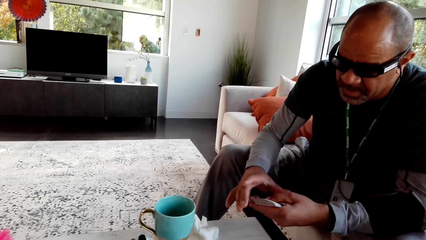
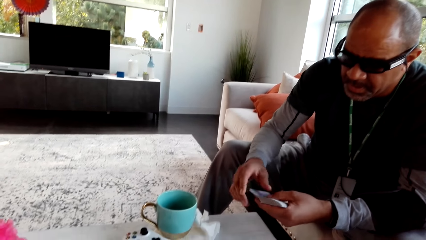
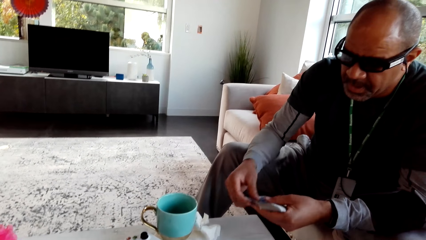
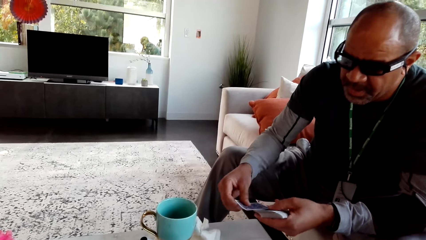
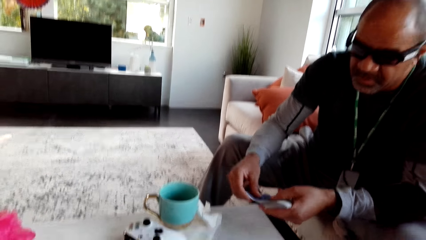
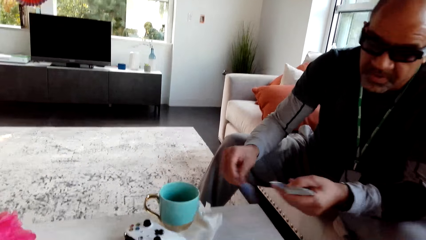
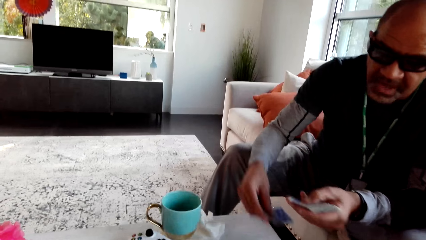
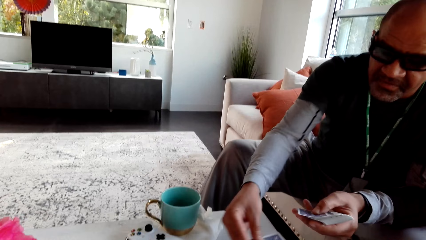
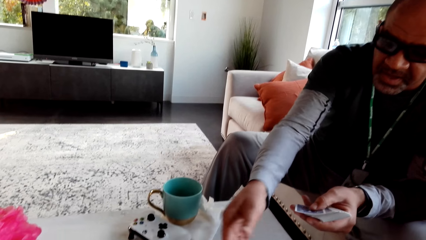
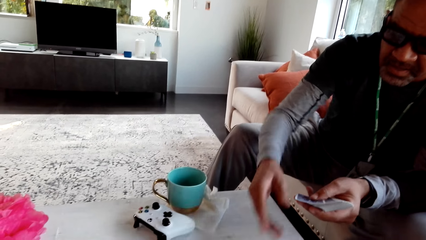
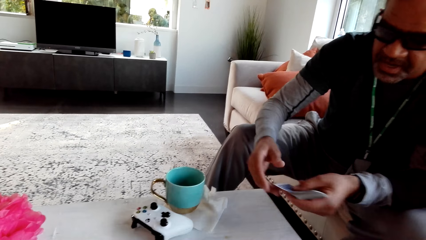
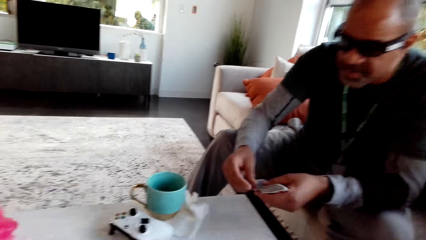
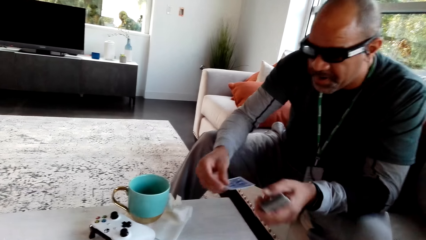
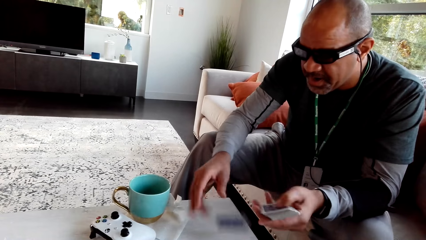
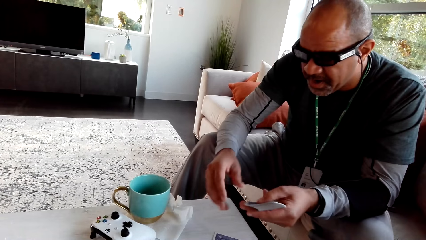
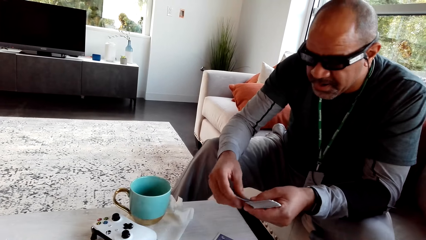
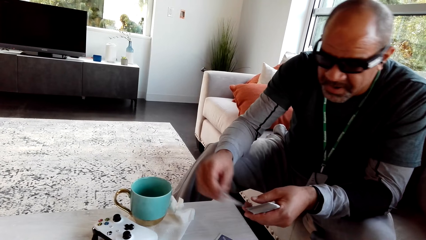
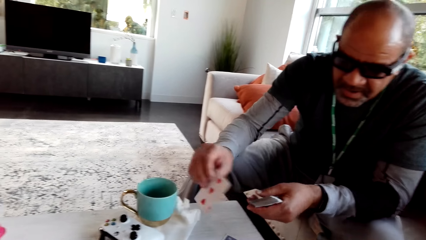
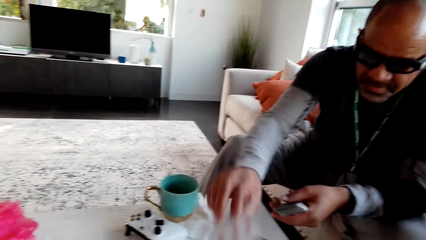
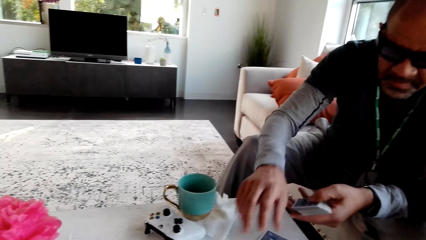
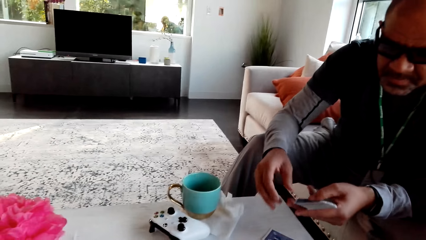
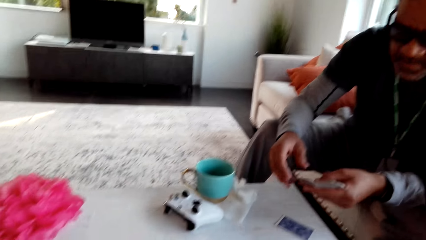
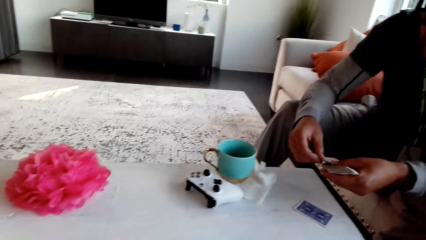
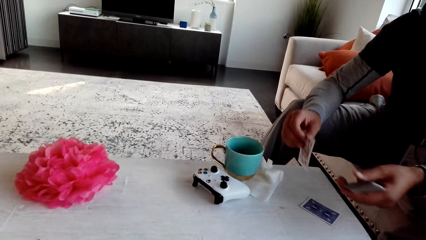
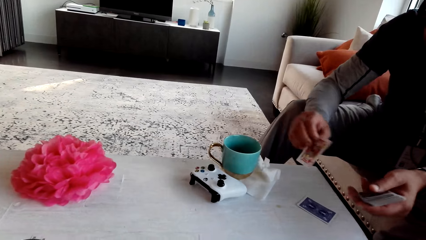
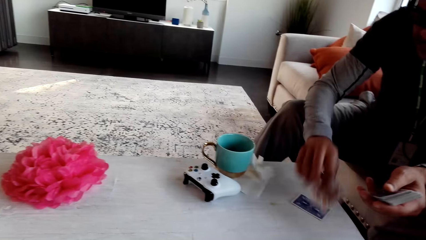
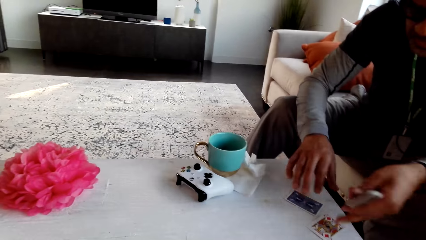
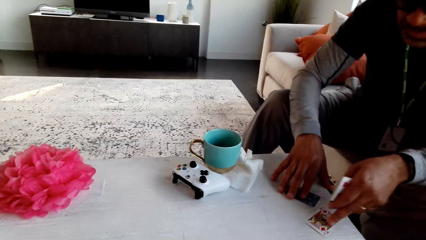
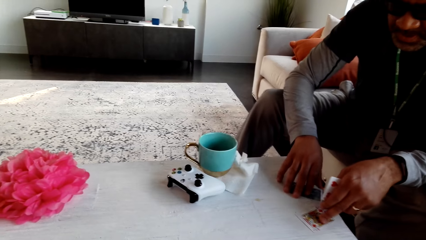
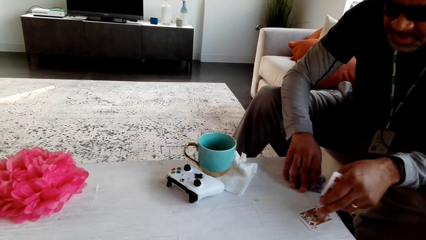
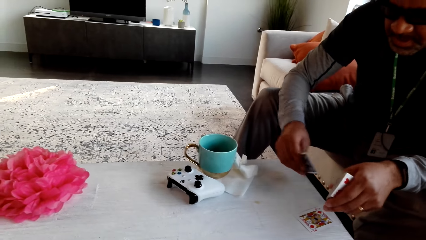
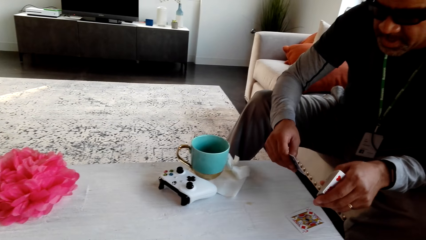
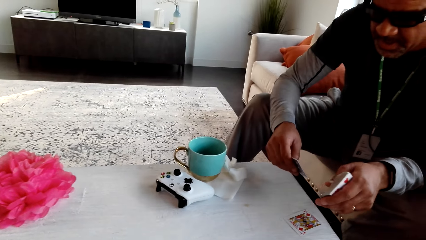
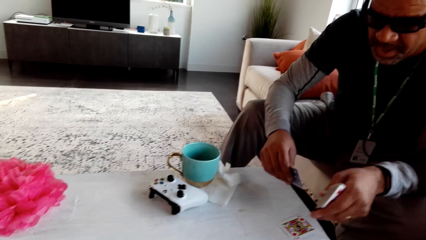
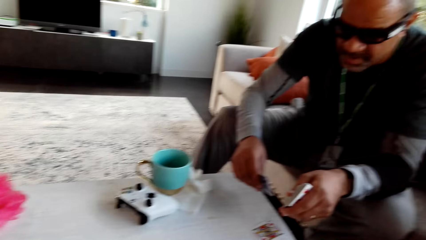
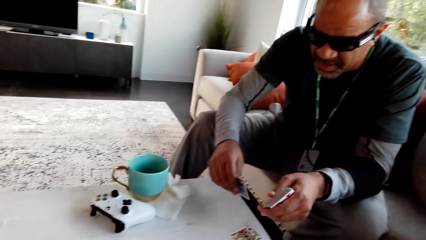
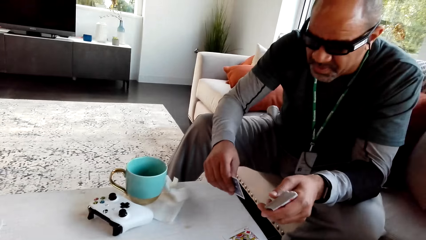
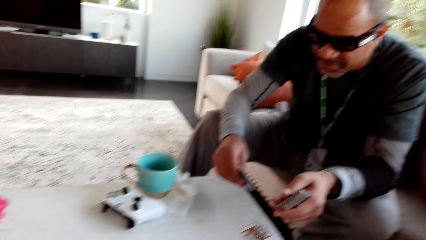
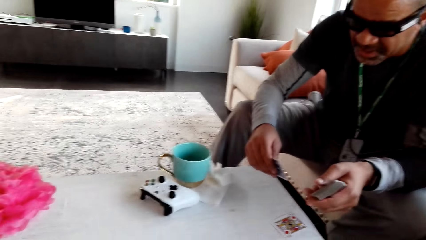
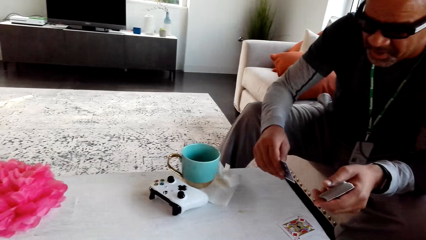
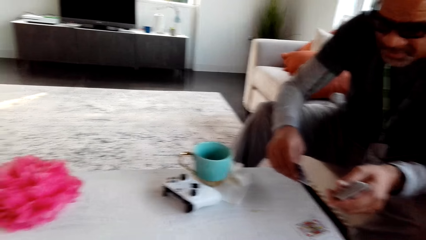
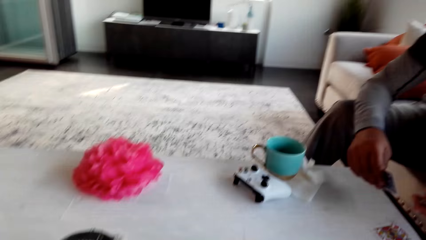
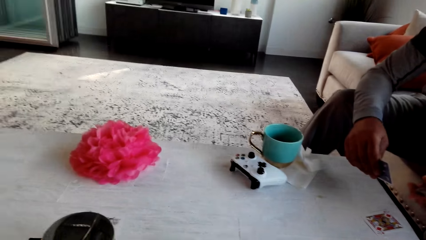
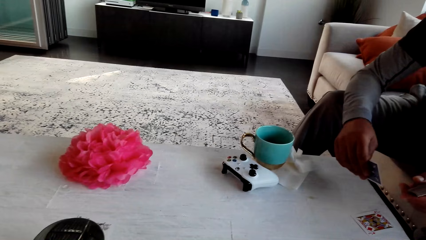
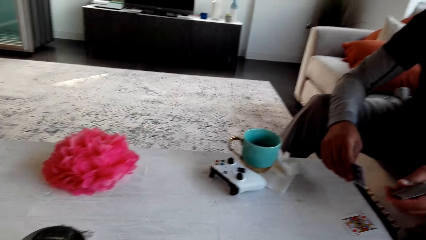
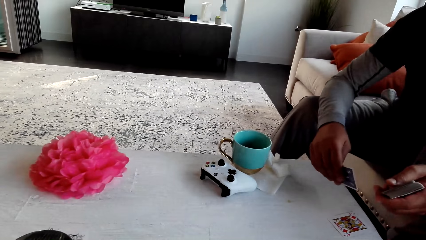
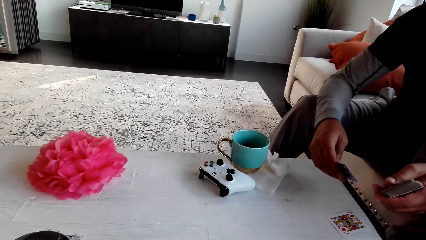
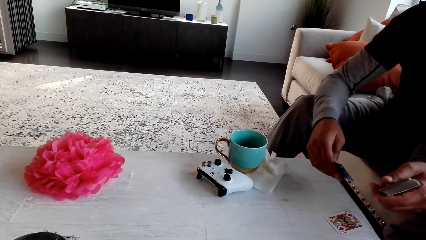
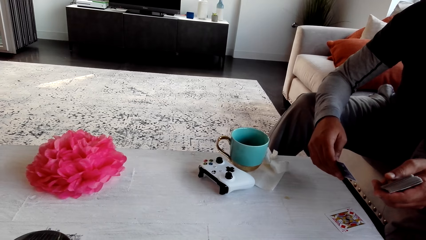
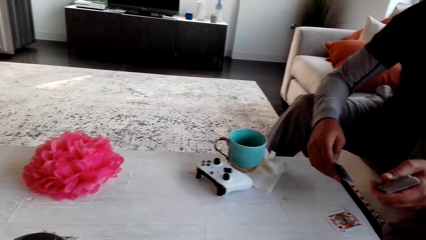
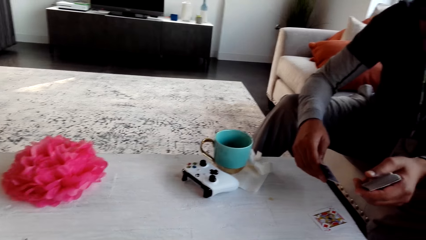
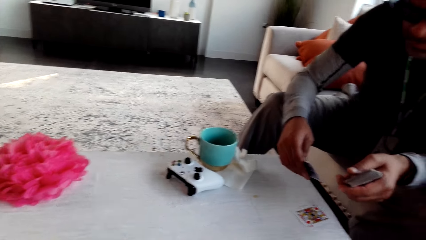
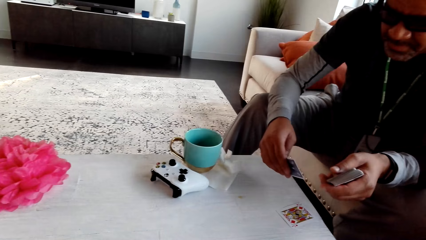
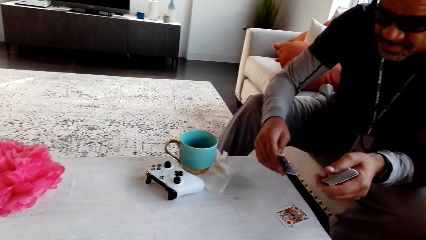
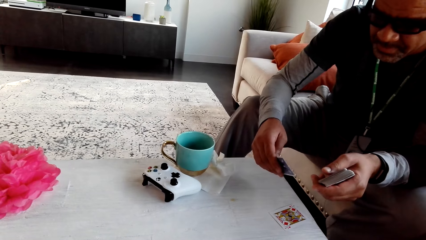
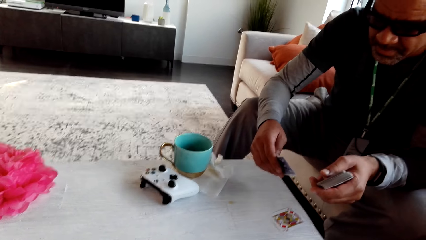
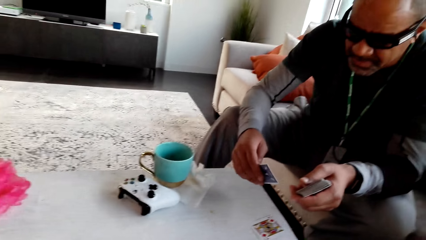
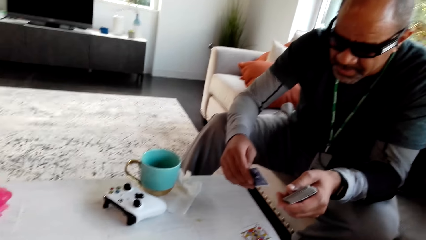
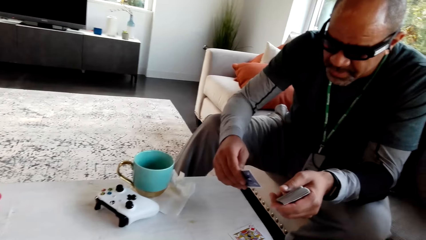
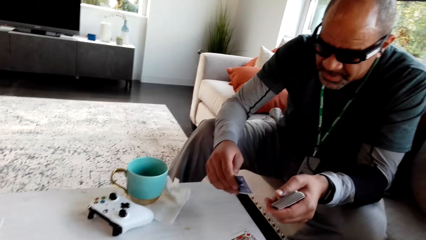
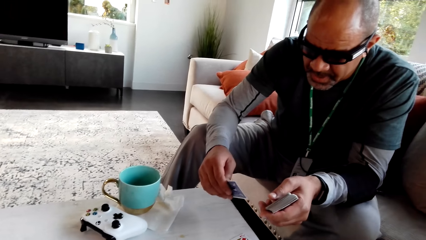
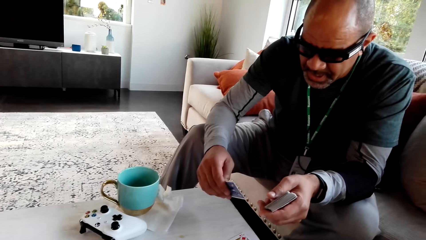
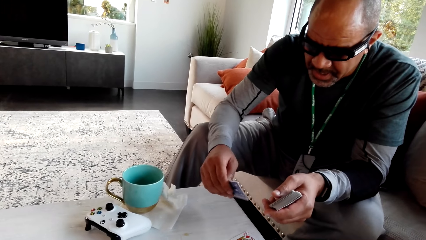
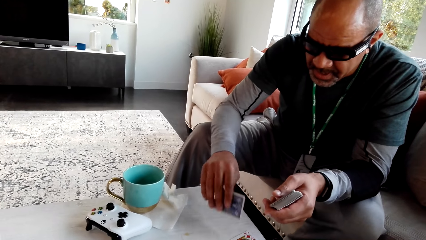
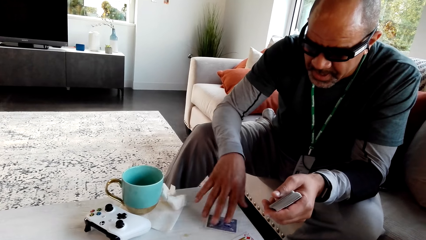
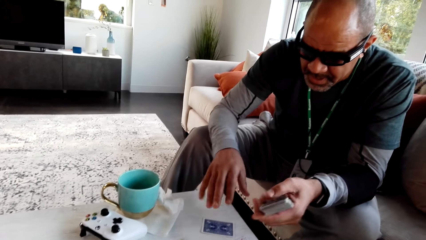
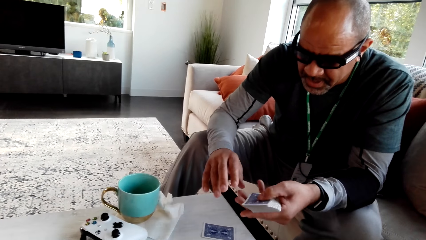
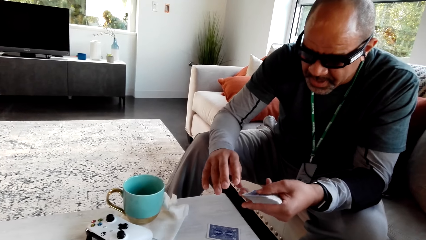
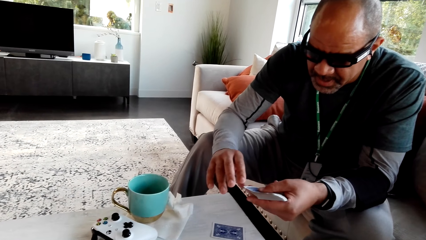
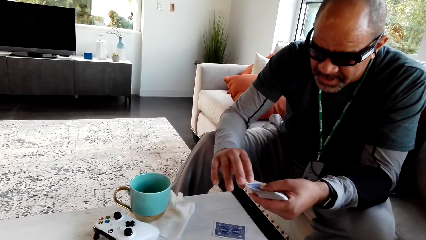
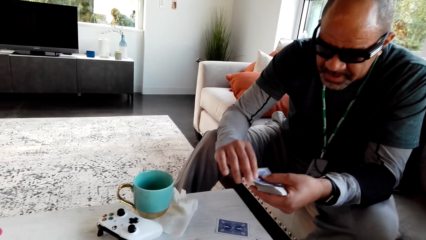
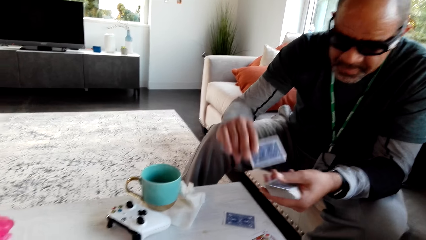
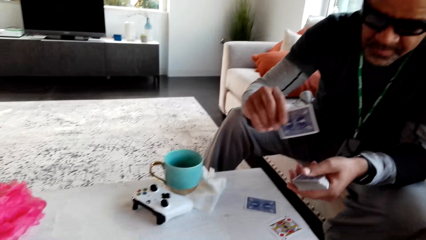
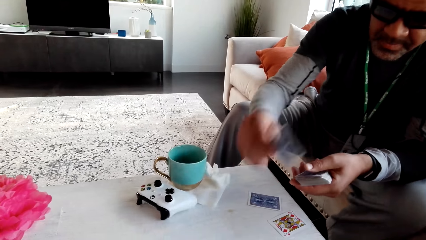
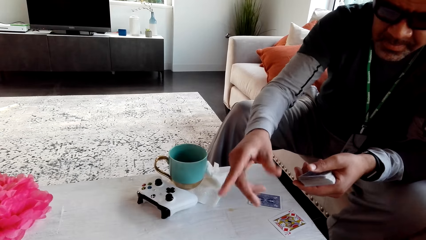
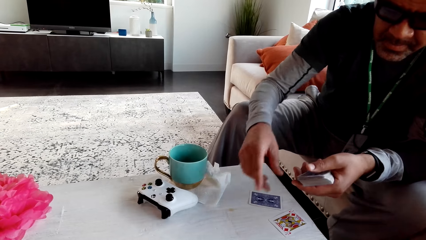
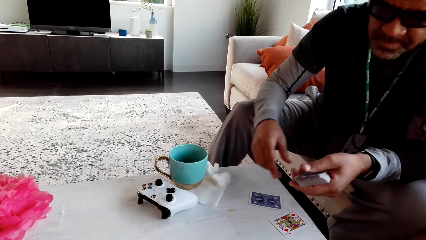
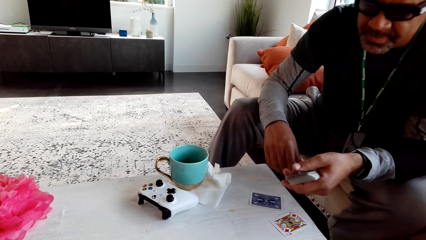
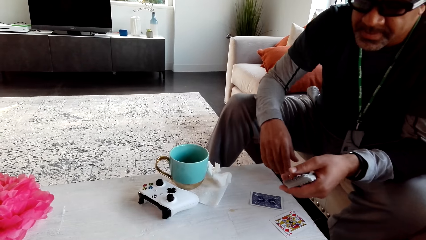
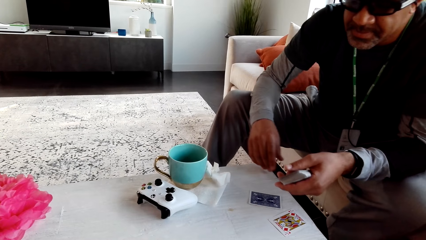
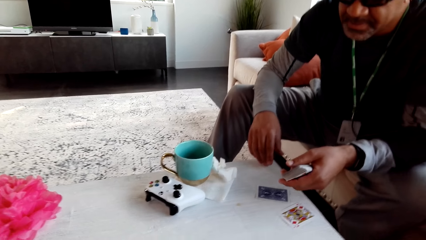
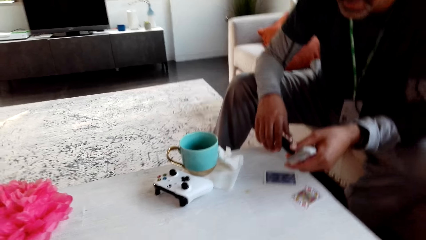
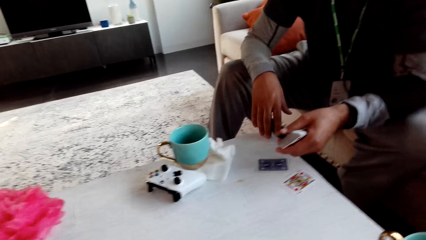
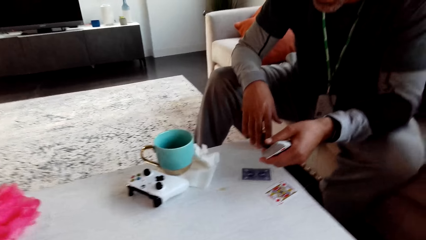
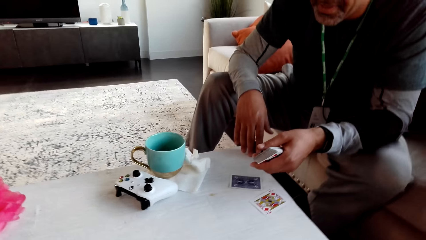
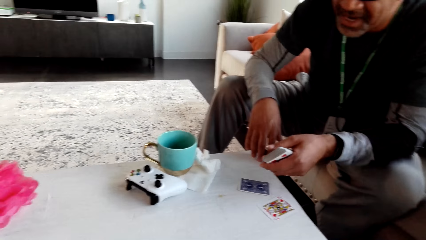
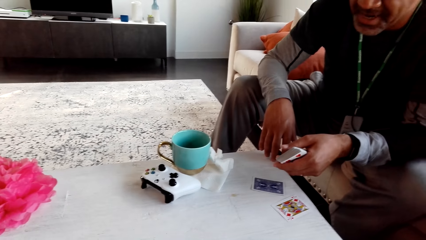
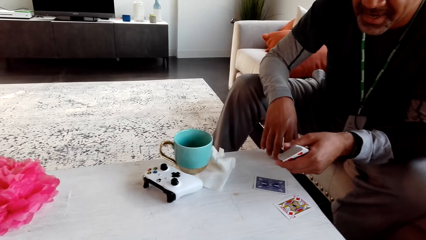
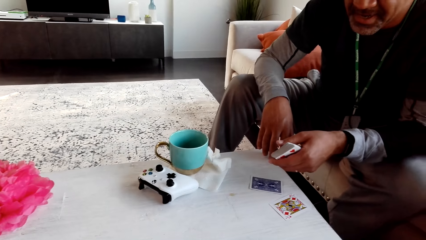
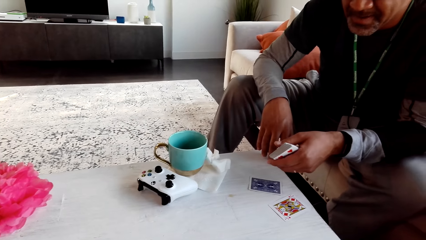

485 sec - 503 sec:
The camera wearer stares at a man. The man places a card on the table and distributes the cards. He inspects the cards on the table. The camera wearer looks around. They stare at the table. The man looks at the card. The camera wearer stares at the man. The man places a card on the table. He places a card on the table again.
